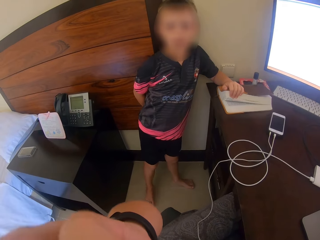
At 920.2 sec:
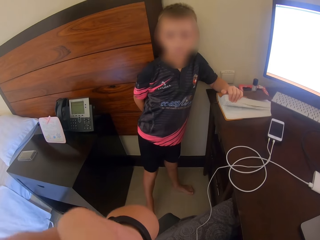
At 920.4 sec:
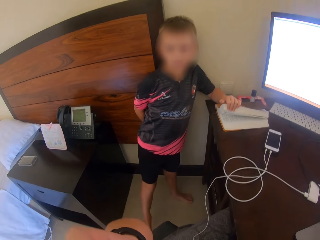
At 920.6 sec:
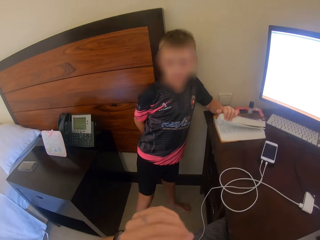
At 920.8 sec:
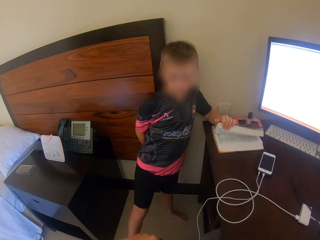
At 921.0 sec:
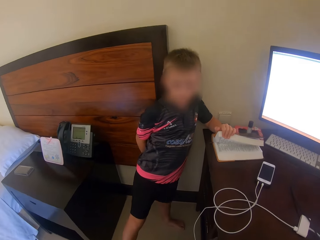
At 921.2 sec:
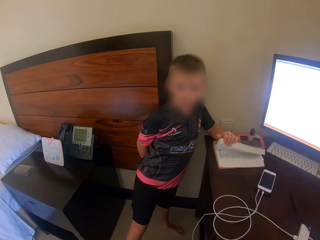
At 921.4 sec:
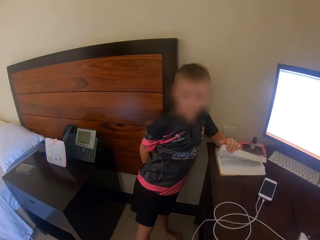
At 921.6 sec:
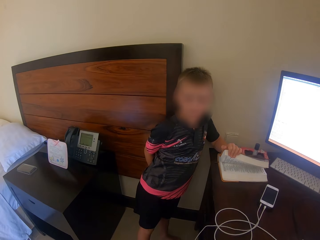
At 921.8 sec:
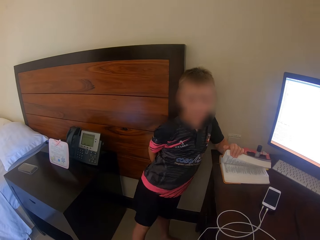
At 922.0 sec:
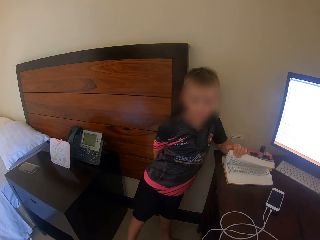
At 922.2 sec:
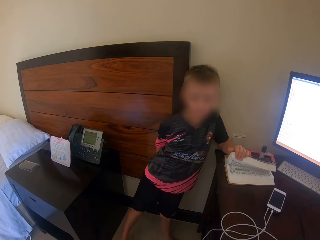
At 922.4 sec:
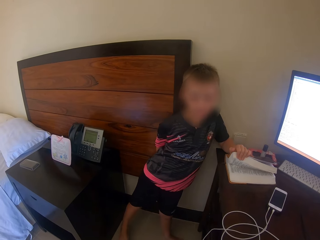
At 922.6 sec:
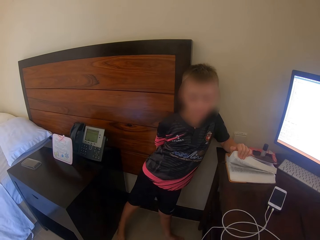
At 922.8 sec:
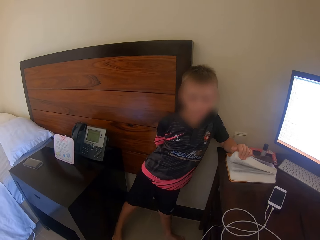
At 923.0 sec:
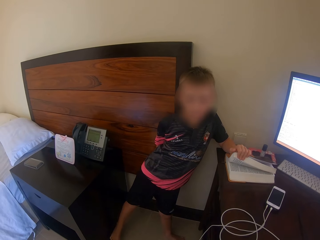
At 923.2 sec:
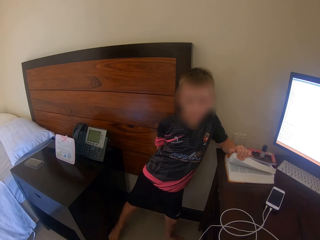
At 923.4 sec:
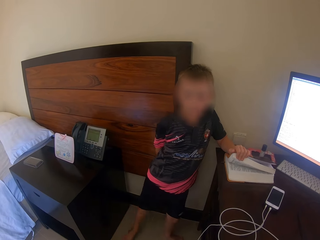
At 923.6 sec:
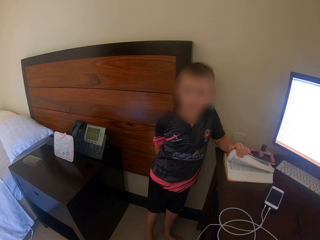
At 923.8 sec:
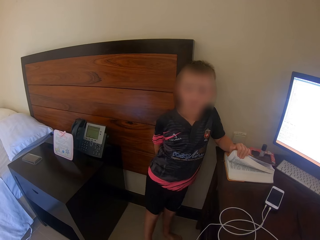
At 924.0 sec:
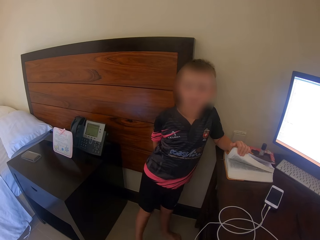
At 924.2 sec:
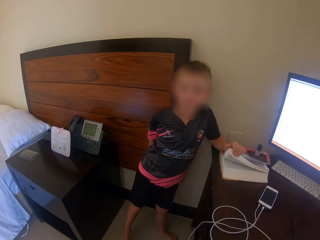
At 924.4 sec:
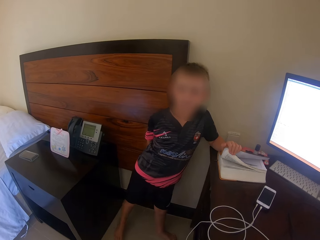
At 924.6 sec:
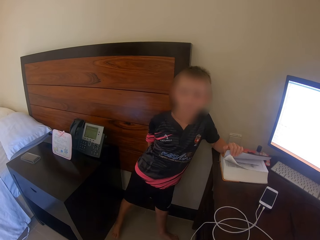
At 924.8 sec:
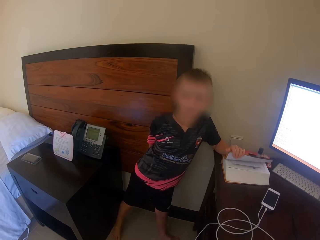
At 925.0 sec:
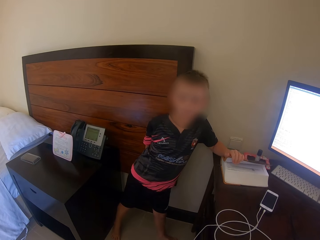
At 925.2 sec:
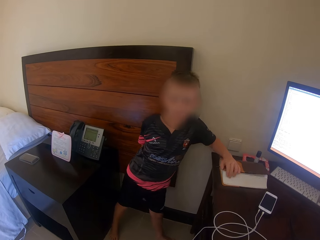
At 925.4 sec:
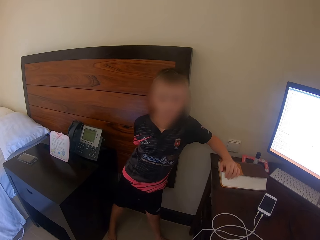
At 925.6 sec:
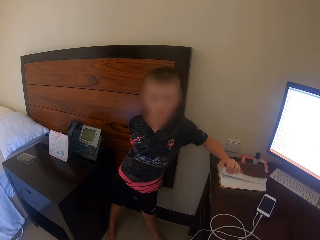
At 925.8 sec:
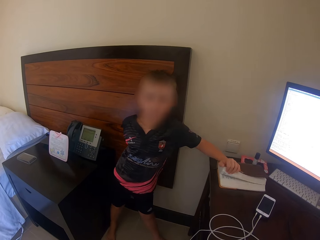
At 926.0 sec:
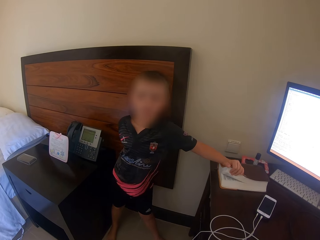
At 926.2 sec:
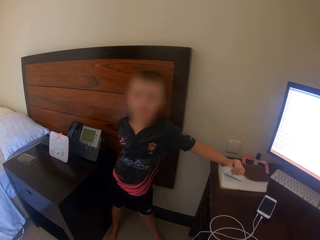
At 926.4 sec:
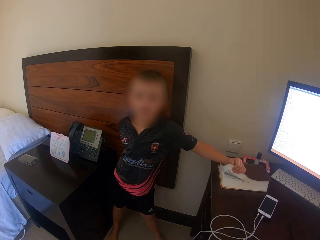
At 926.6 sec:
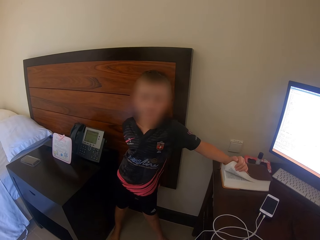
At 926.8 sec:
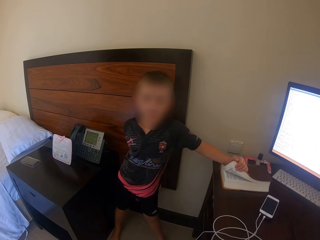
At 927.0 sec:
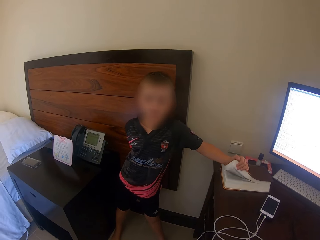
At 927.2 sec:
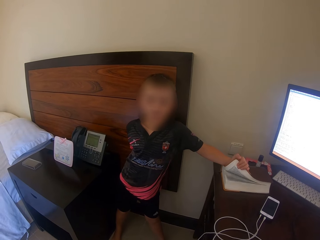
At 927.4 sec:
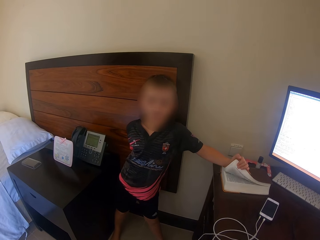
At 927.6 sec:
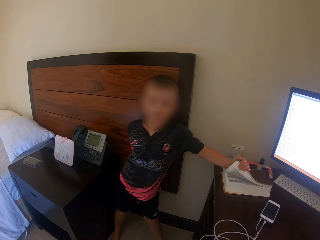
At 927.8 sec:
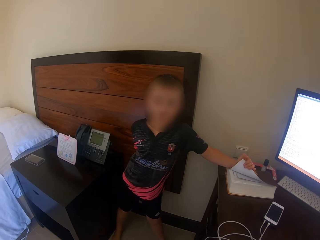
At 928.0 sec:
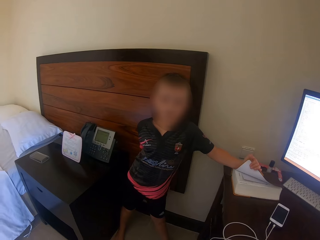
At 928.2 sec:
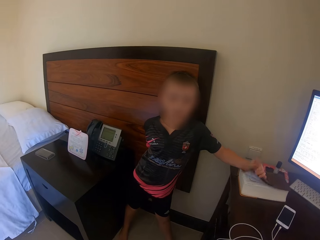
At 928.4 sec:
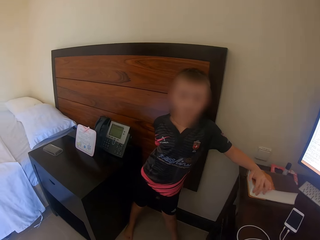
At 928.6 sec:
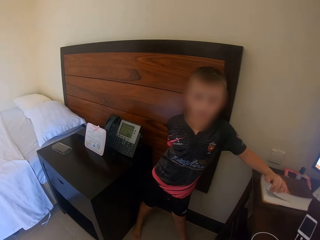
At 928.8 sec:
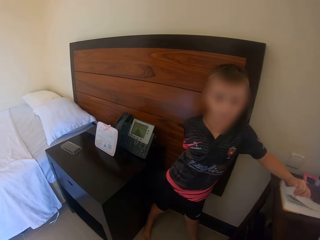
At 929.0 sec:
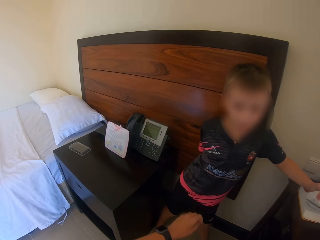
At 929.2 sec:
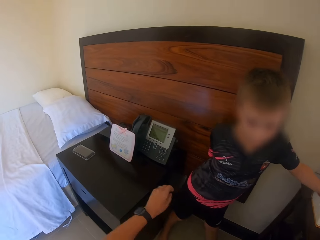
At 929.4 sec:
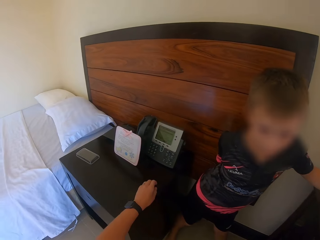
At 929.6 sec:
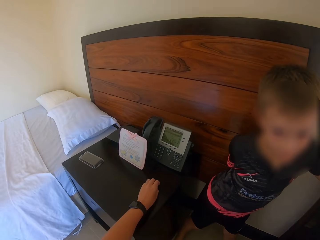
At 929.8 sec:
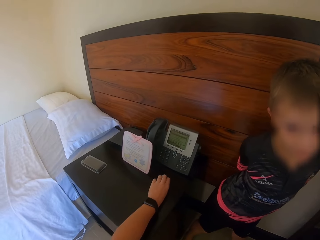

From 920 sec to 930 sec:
The man talks and moves the body.

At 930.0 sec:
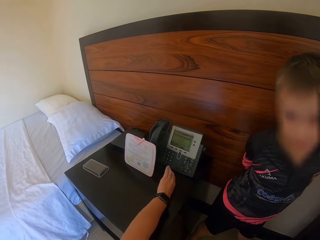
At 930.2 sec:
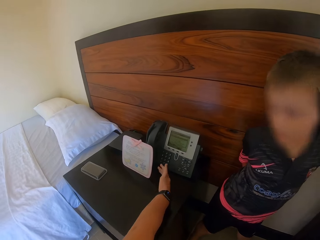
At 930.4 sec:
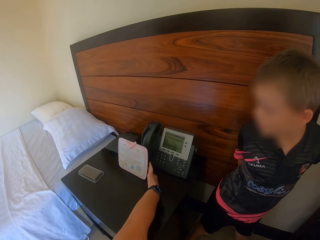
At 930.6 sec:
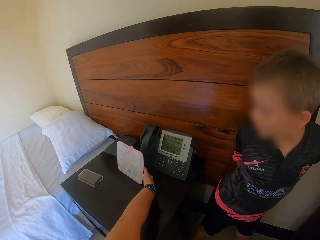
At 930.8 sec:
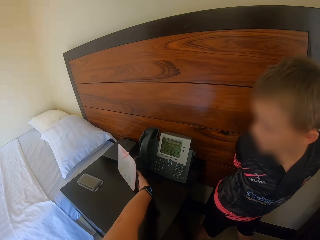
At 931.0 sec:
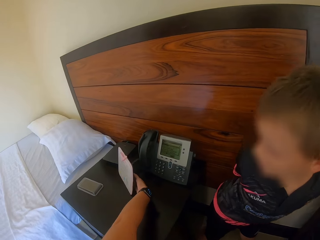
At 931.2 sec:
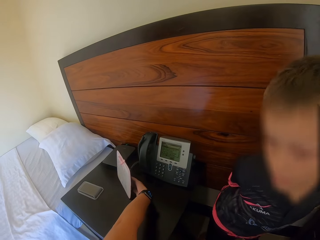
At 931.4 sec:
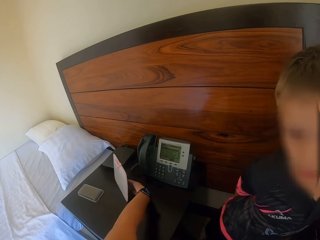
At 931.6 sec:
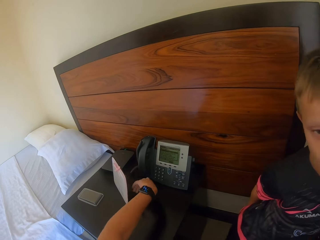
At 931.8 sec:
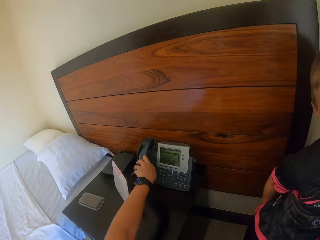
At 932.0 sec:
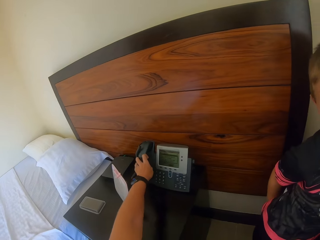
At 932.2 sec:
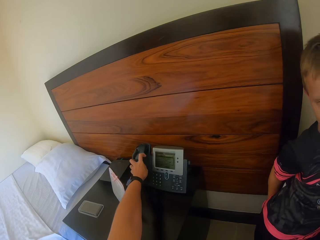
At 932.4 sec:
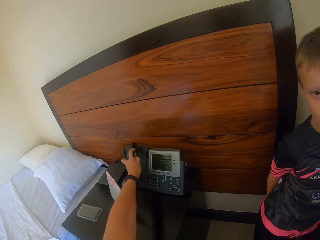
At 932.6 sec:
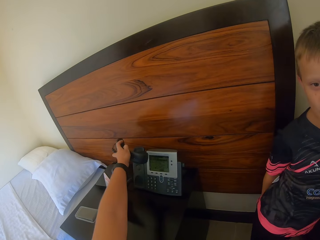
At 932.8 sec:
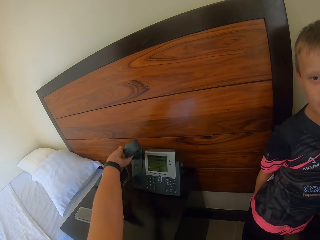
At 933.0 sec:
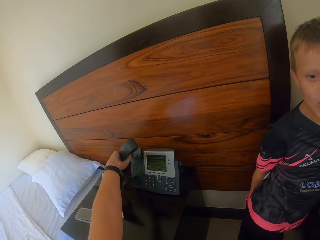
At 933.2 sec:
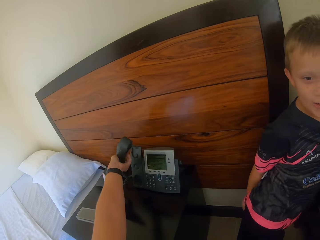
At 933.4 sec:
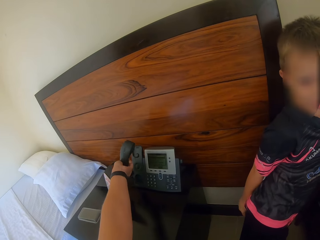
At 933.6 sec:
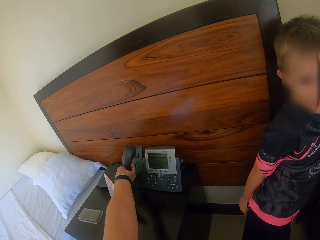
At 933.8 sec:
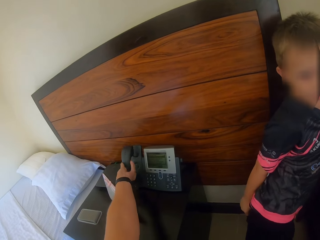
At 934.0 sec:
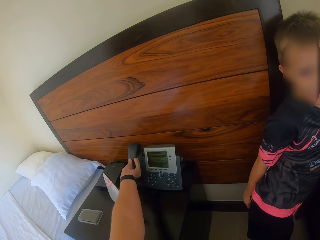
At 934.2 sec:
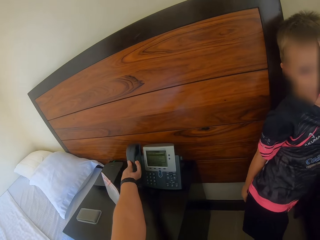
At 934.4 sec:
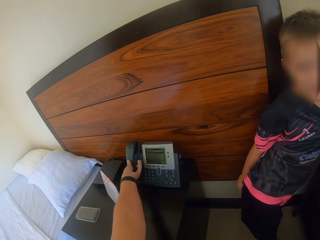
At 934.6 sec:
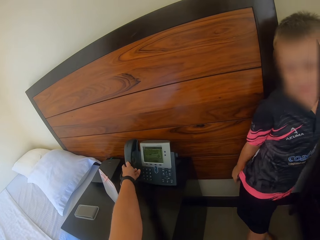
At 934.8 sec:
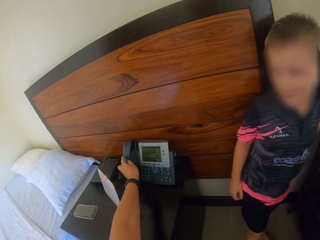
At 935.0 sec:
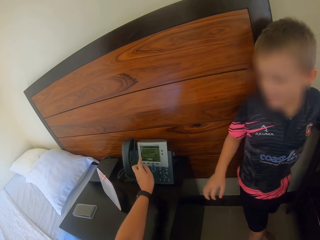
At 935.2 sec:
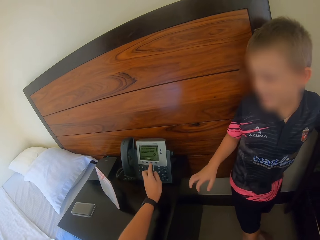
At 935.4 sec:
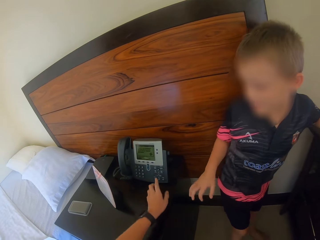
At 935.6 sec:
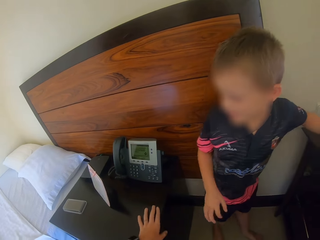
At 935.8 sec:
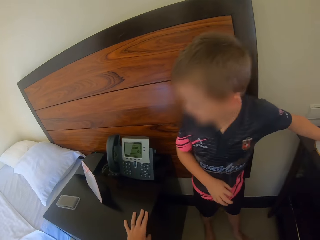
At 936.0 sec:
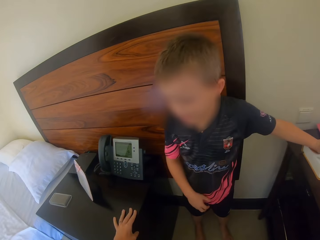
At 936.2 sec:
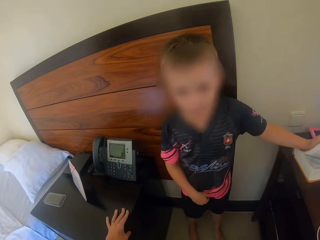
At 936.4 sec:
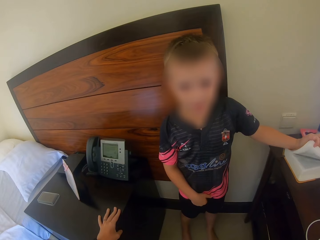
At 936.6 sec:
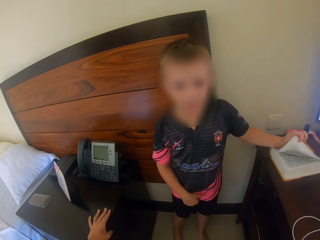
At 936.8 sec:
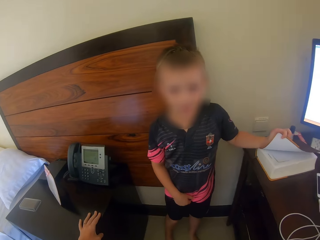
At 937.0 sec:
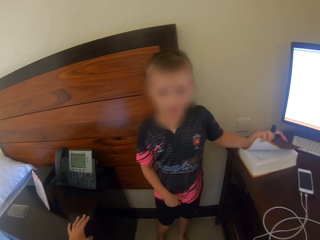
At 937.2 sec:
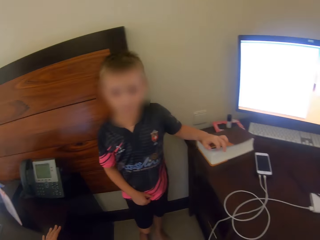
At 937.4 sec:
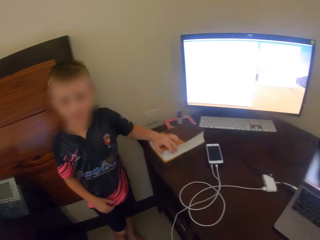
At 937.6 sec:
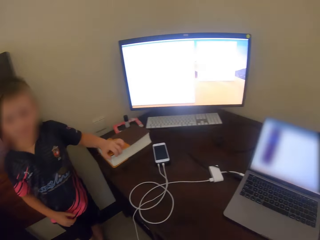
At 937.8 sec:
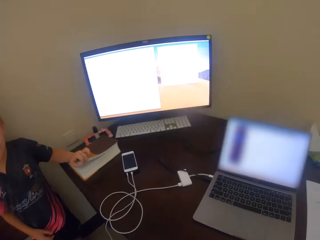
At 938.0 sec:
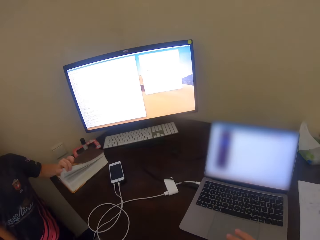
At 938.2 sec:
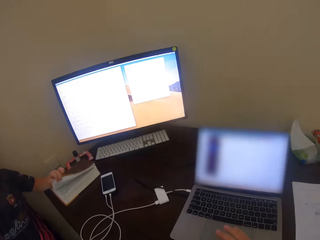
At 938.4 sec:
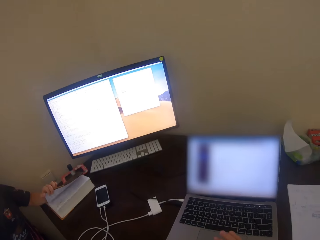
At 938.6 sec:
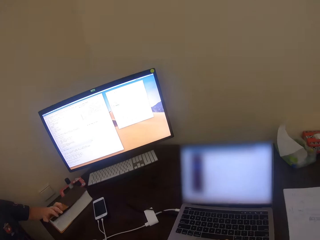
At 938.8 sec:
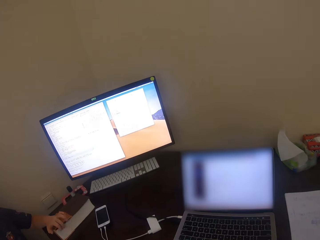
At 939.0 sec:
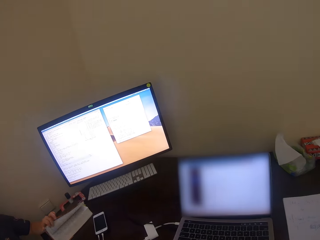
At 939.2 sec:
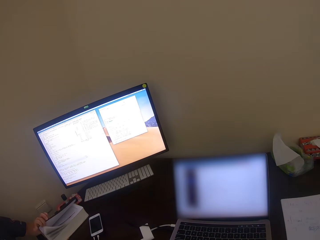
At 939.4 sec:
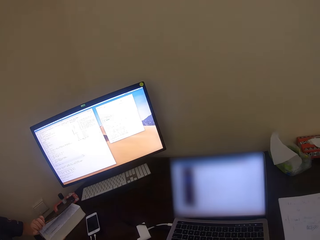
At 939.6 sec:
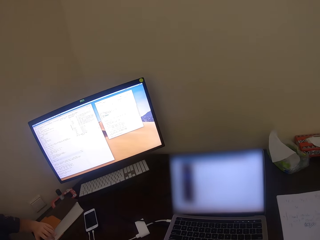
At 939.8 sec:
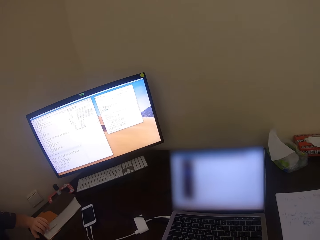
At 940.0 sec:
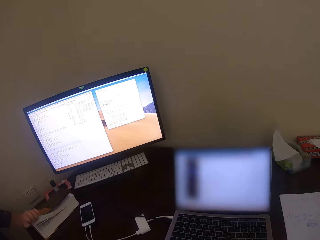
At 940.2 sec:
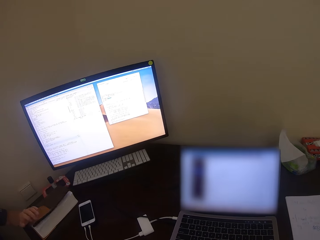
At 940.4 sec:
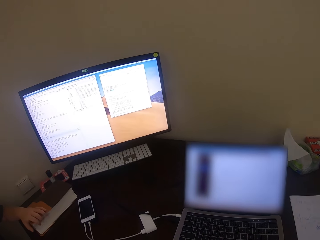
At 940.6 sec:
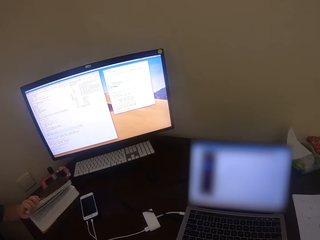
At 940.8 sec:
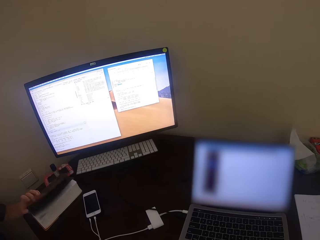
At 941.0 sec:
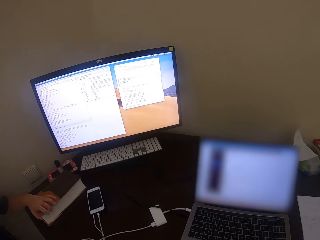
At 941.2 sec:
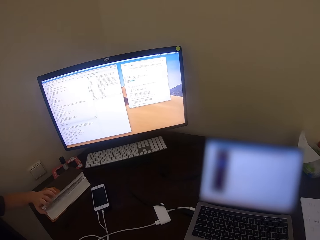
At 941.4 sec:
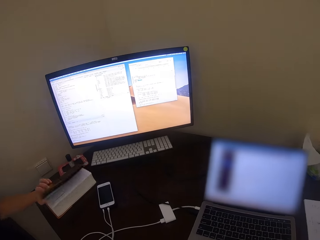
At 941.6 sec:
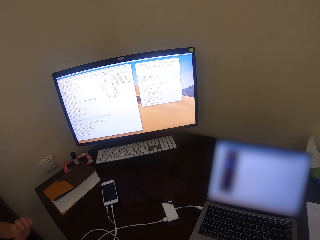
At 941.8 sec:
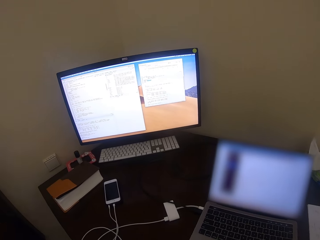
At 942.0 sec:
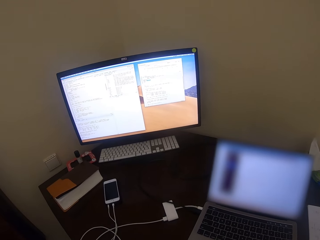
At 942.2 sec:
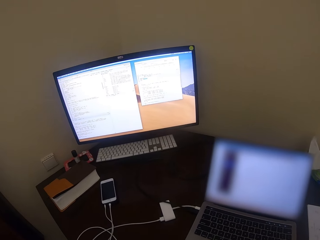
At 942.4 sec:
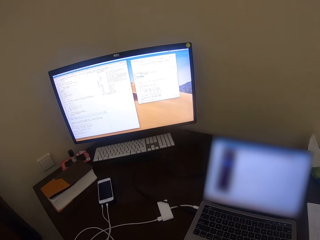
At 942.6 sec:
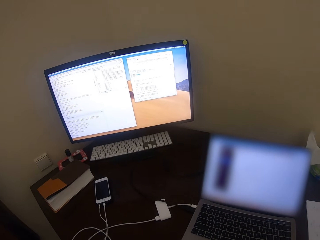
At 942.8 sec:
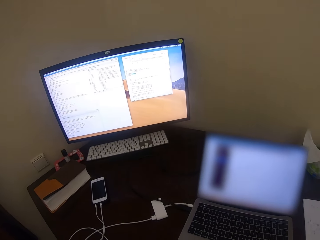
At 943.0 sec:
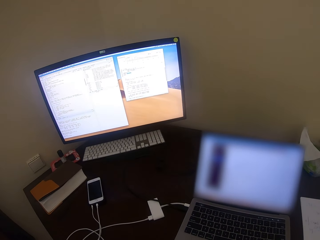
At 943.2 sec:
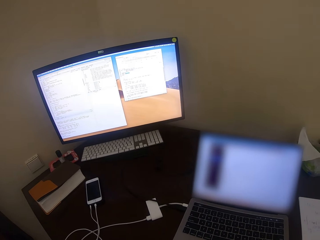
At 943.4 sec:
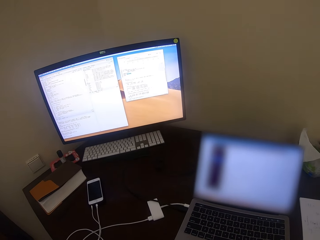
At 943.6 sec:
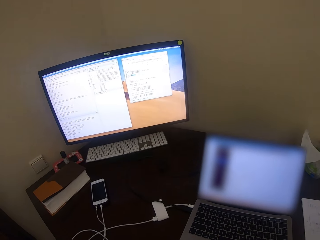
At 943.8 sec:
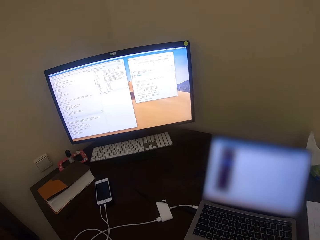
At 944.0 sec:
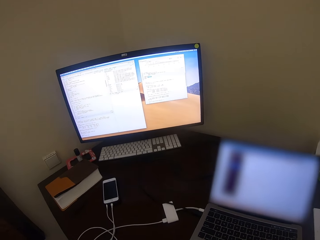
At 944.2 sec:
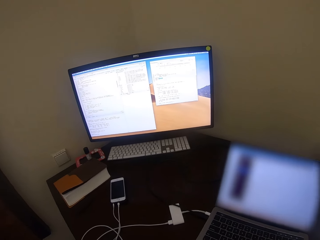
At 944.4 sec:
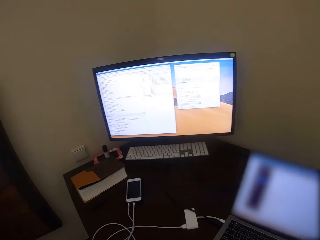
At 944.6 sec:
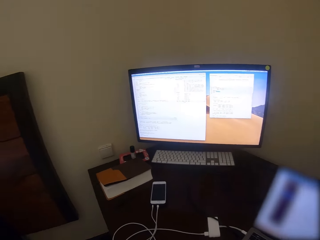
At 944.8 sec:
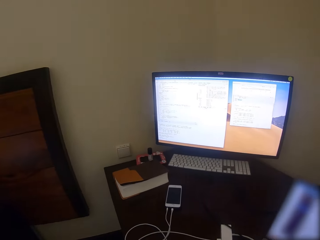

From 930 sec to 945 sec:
The camera wearer picks up a landline phone. They return the landline phone. A man moves the body. The camera wearer looks around. They converse with the kid. The man touches the book. The camera wearer looks around.
